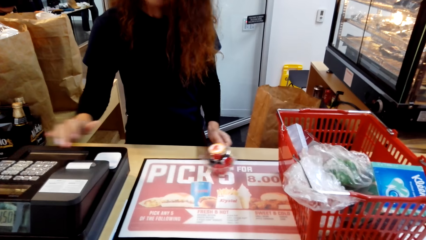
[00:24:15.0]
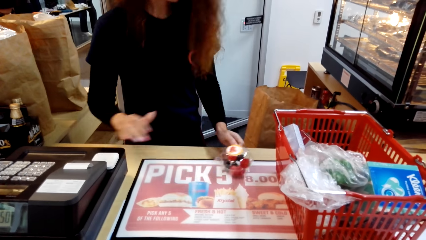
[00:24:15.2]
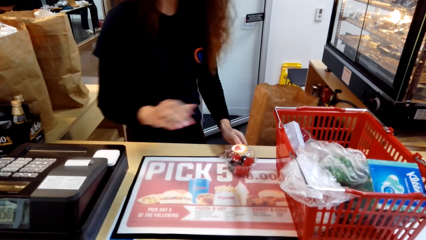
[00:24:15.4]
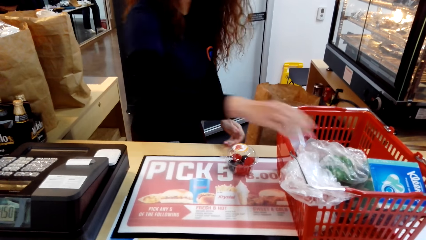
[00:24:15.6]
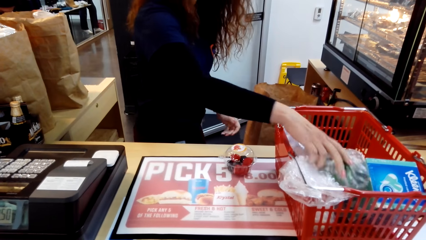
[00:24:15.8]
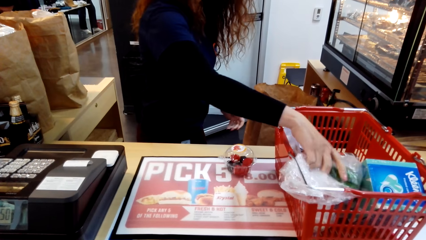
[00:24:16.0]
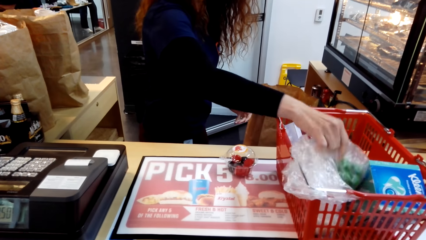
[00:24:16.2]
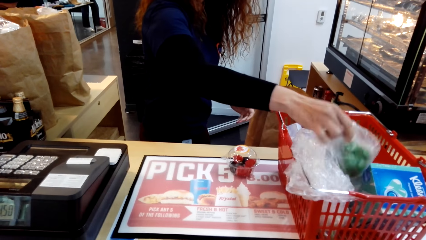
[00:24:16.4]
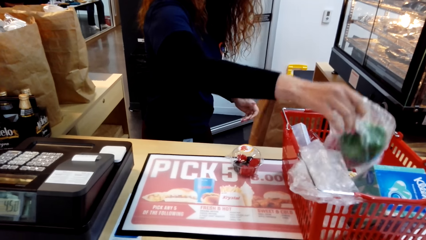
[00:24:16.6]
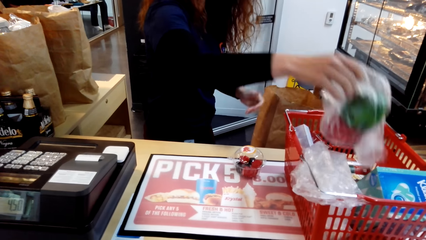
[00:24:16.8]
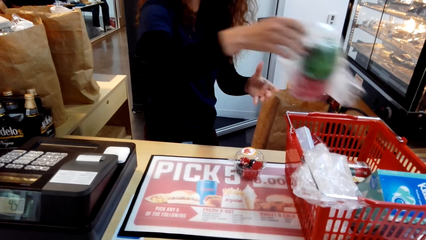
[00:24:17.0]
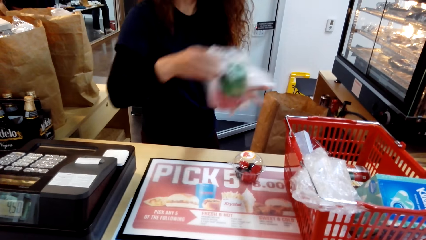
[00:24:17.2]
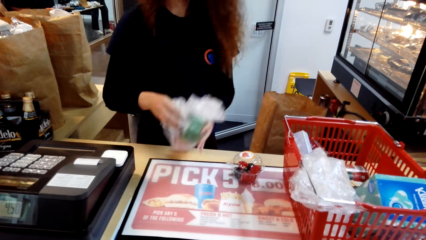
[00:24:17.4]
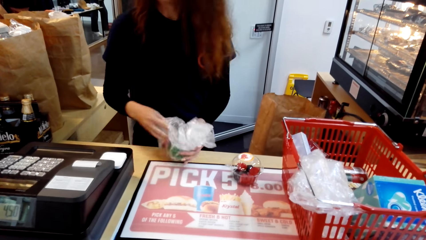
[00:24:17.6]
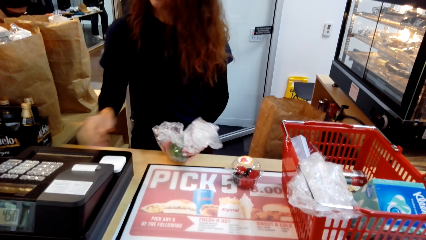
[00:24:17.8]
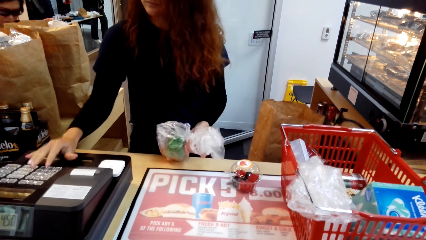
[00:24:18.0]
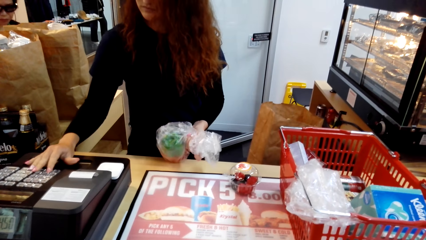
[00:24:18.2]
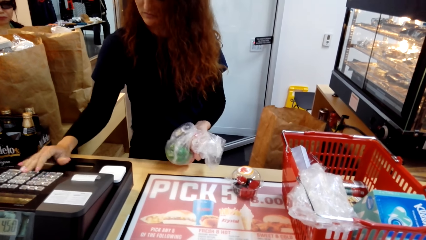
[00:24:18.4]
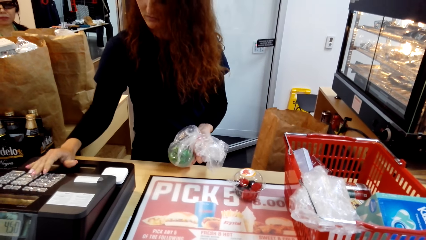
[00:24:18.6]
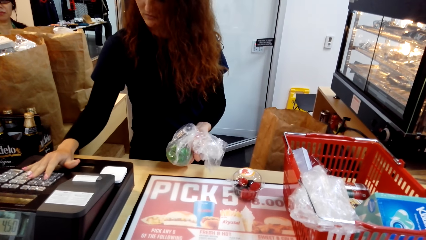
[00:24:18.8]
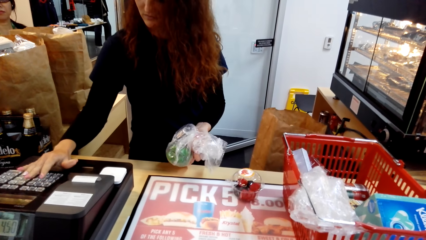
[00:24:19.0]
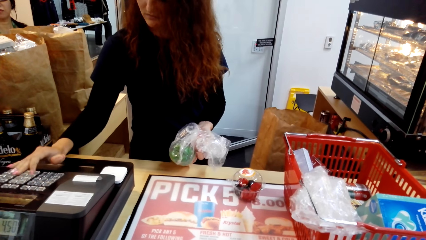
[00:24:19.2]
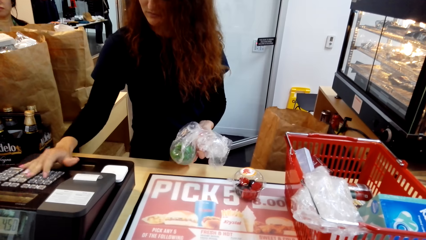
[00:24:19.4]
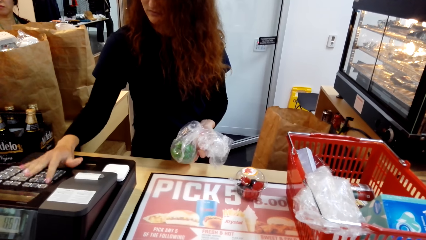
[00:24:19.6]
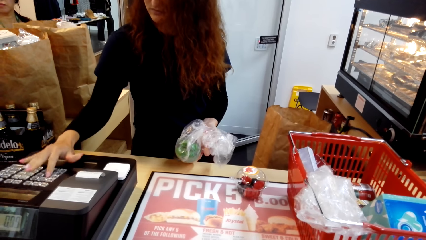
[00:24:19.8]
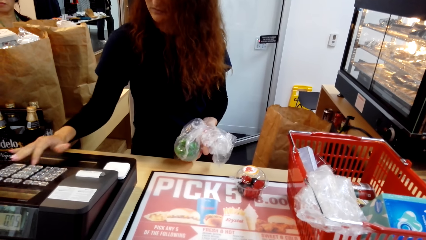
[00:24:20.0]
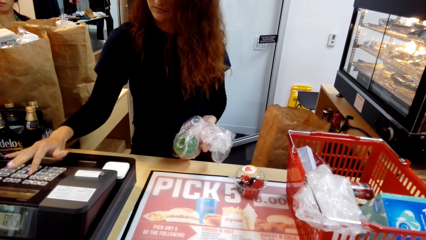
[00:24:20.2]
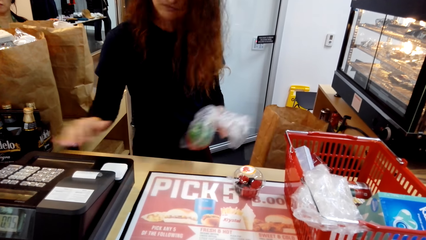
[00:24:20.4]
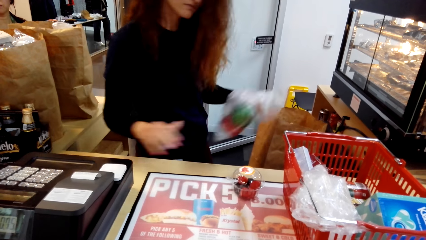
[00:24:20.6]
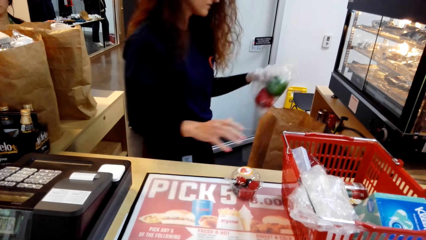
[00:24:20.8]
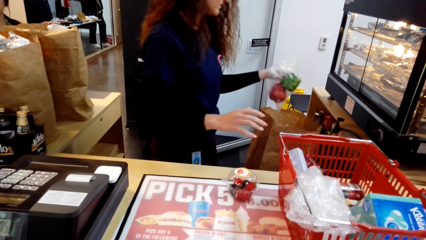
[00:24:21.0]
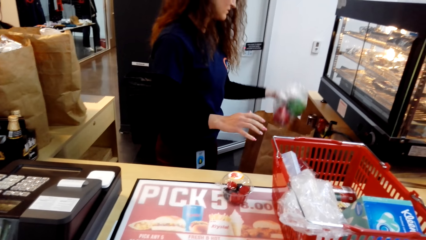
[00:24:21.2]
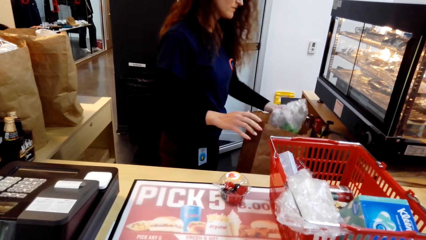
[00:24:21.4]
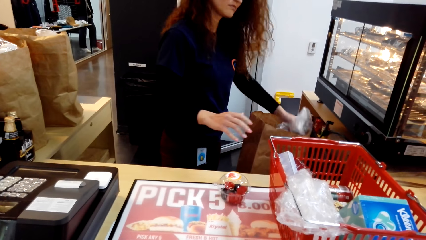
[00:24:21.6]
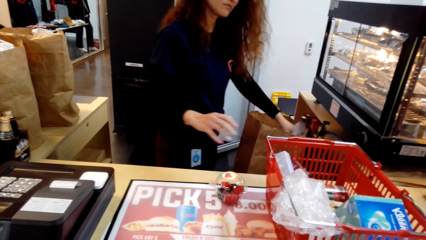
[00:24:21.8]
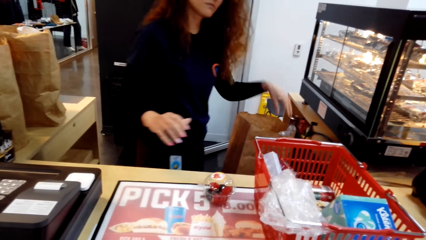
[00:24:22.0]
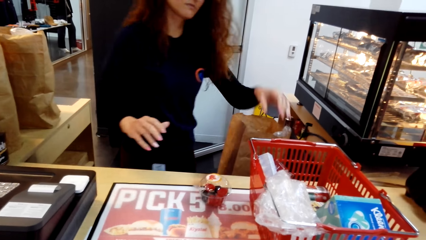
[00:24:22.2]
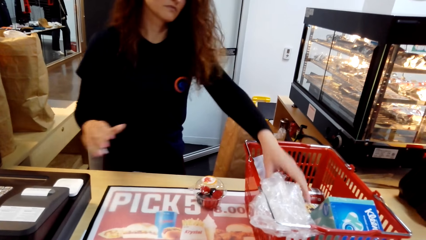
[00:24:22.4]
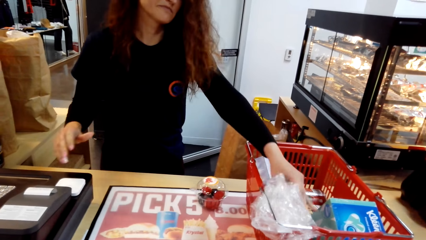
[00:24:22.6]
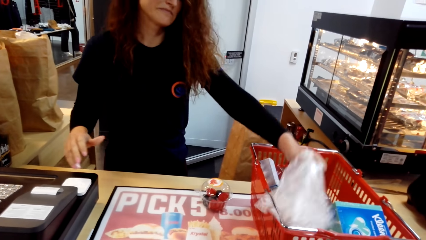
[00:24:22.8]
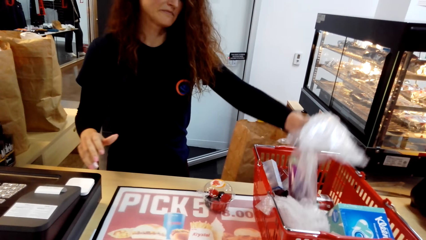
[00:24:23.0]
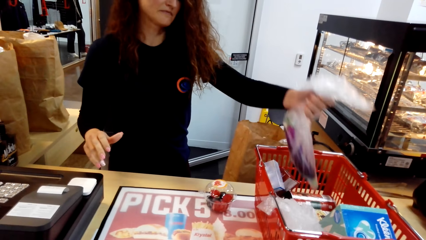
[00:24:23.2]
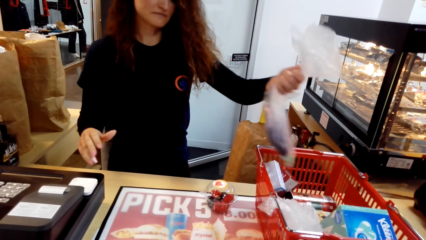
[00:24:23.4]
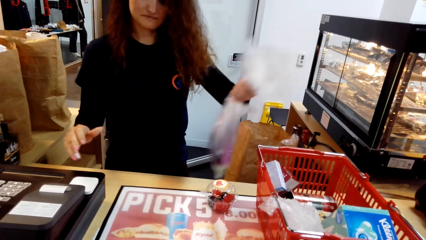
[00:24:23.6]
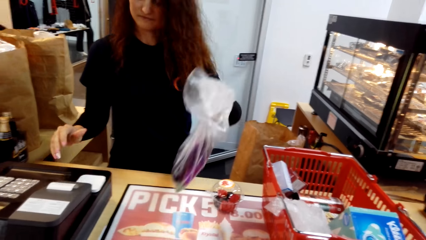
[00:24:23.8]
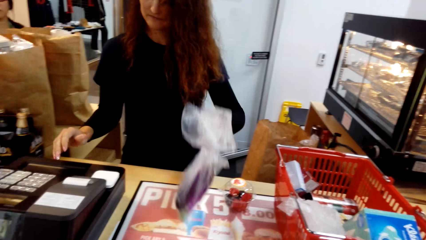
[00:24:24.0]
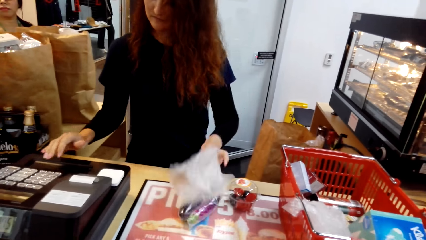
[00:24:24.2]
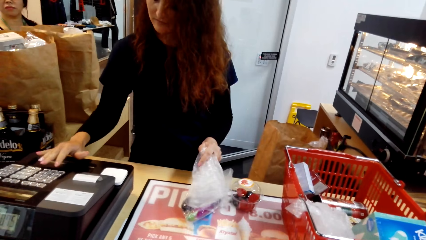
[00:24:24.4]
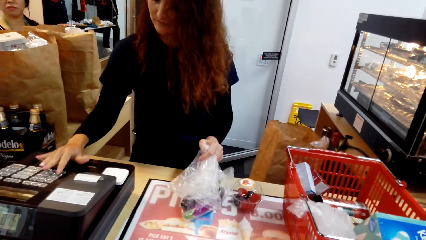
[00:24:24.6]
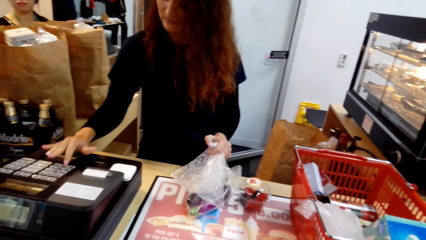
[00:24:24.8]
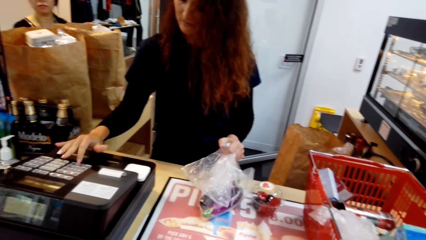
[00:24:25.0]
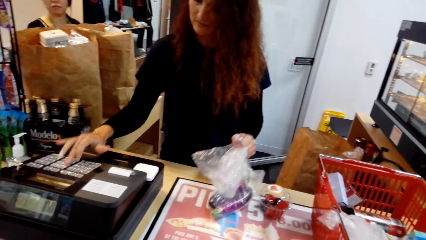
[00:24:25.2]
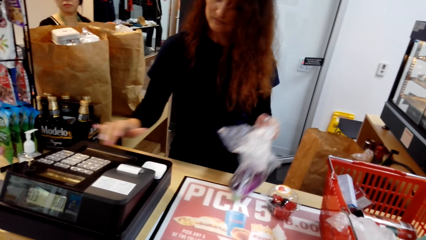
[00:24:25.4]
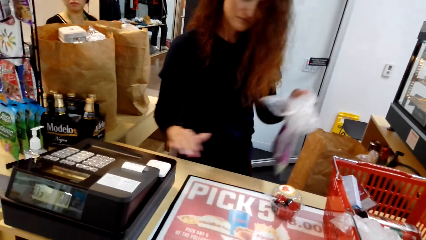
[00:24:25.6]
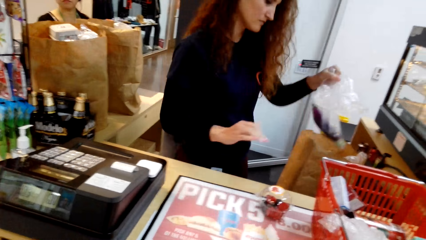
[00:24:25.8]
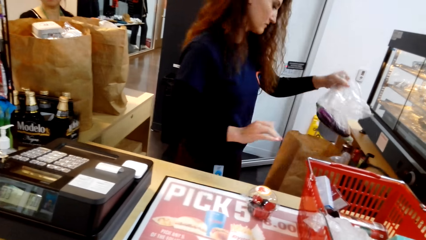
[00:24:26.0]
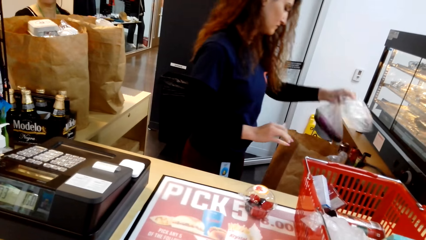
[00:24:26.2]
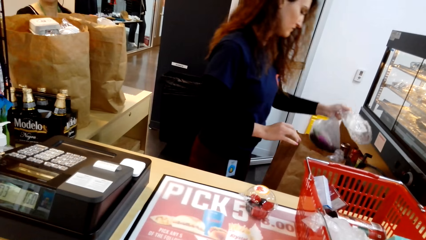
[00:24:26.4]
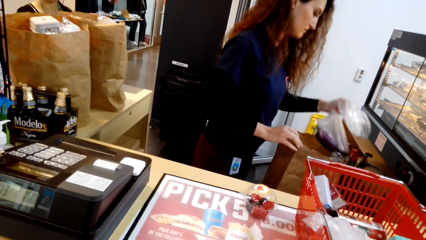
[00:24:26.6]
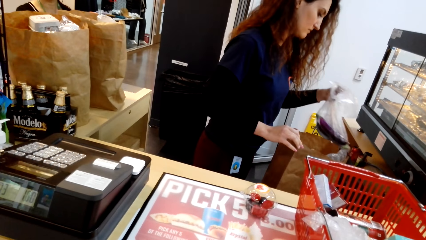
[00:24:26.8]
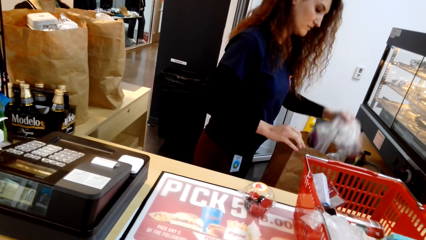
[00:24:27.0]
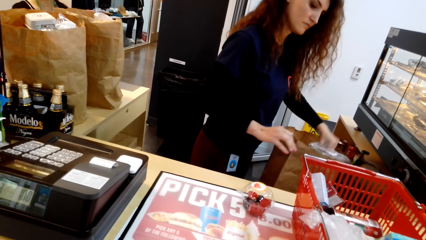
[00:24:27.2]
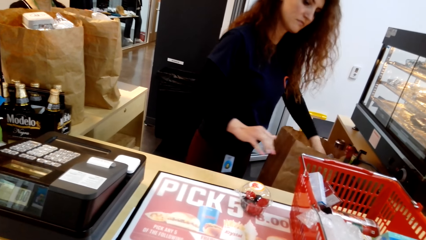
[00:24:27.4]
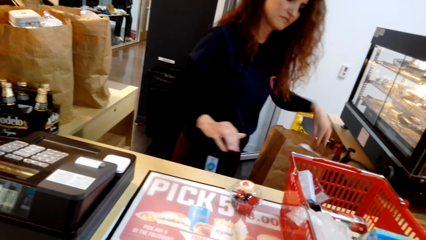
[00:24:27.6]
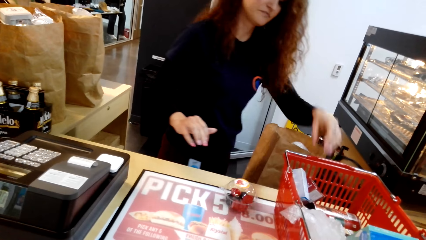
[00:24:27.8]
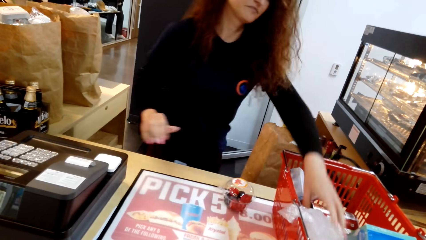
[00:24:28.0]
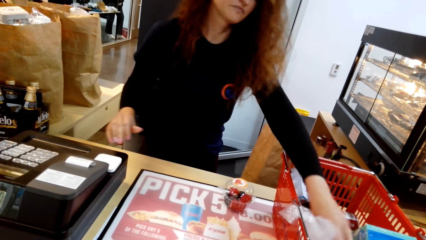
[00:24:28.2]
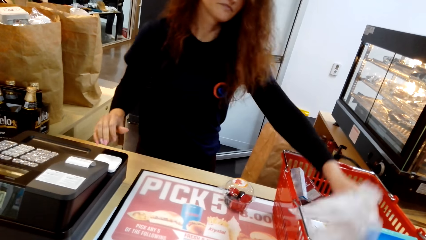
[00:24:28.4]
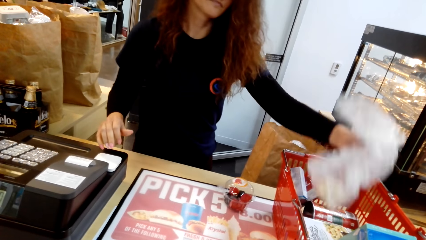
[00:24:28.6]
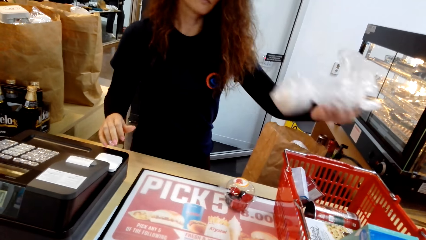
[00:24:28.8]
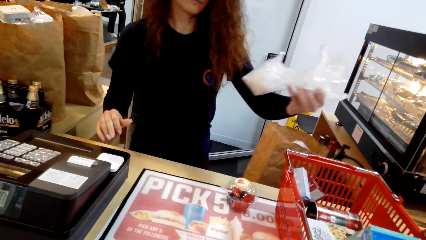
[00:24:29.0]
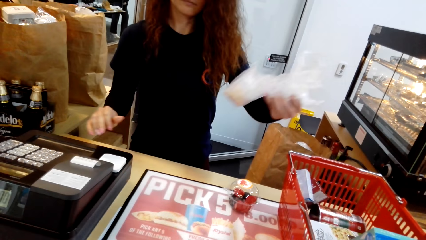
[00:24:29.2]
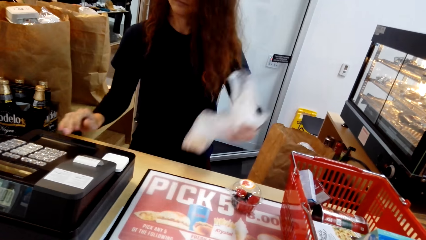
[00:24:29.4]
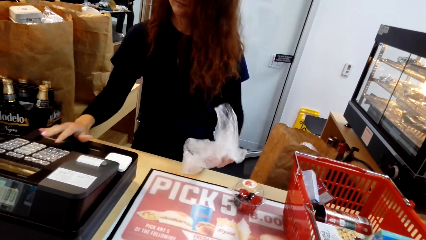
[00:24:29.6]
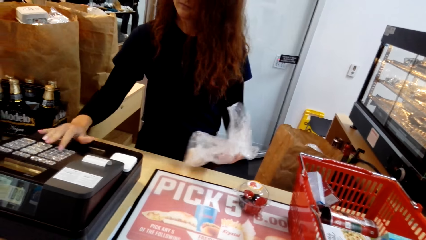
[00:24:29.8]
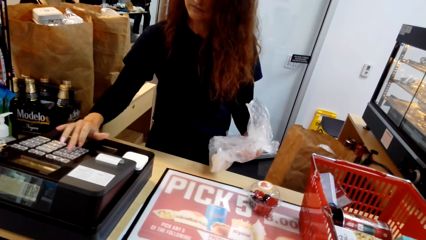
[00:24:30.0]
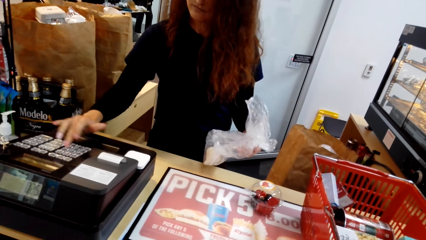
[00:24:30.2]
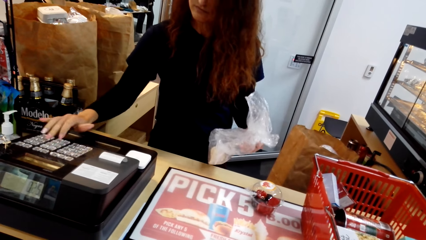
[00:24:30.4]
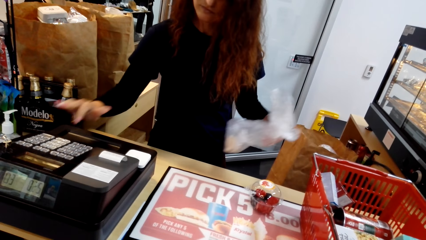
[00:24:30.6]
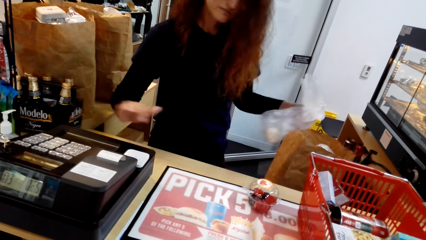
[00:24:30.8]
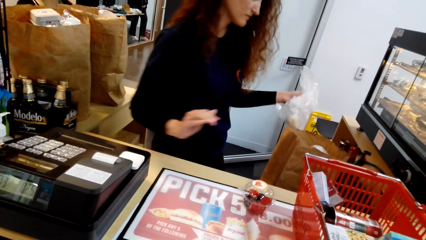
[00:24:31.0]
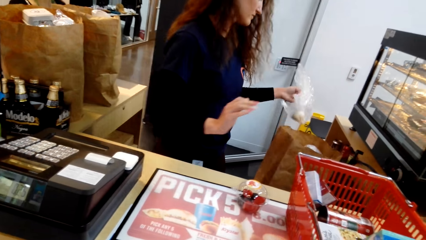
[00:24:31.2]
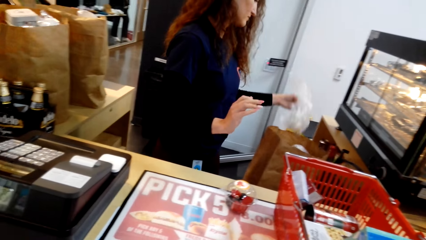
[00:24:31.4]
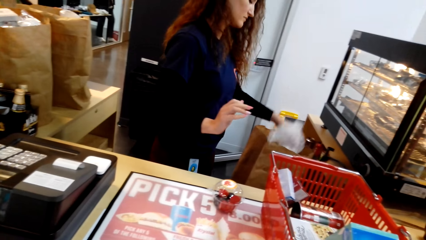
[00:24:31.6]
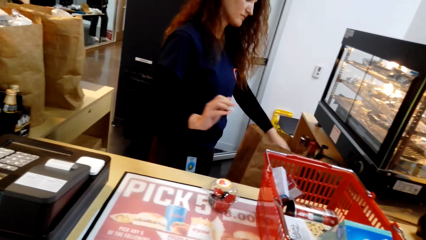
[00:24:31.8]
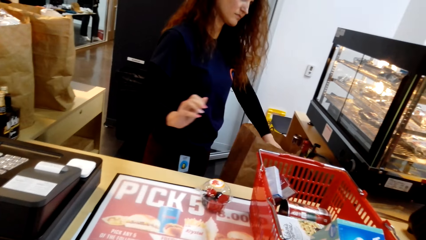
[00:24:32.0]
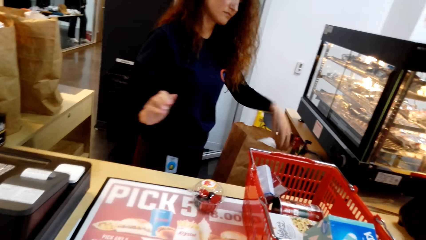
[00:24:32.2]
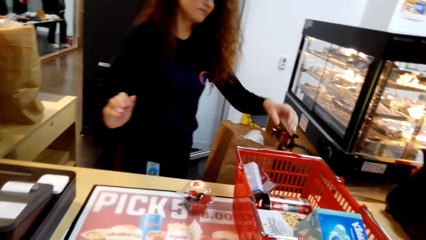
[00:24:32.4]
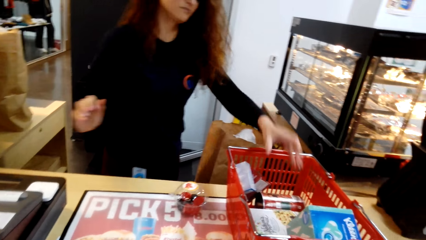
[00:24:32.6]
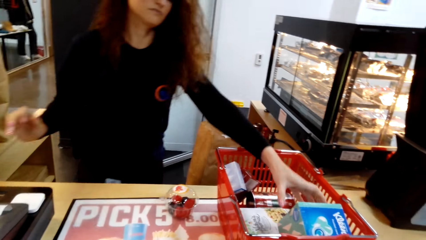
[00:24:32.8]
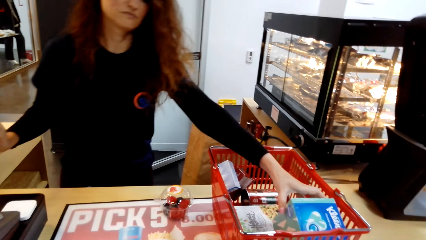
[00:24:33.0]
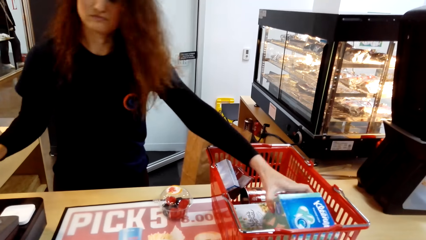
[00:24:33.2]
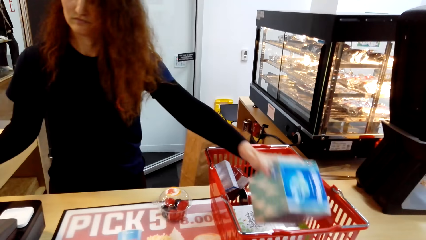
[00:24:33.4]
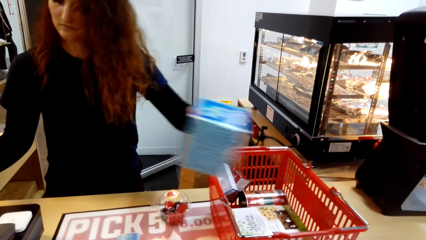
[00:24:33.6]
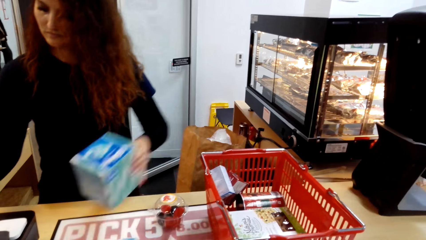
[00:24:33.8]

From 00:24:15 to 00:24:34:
A man holds a paper pack, presses the buttons and puts the paper pack in a carrier pack. The man holds vegetables in a paper, presses the buttons and puts the vegetables in the carrier pack. The man holds the paper pack, presses the buttons and puts the paper pack in the carrier pack.
